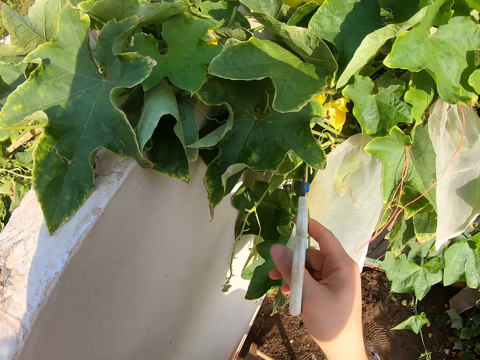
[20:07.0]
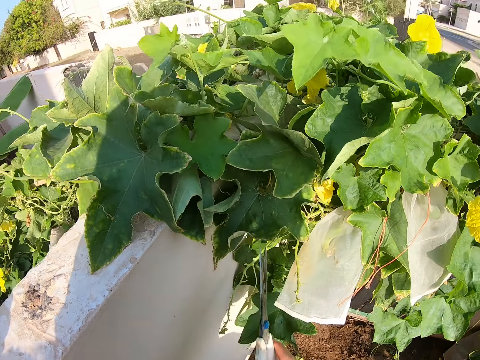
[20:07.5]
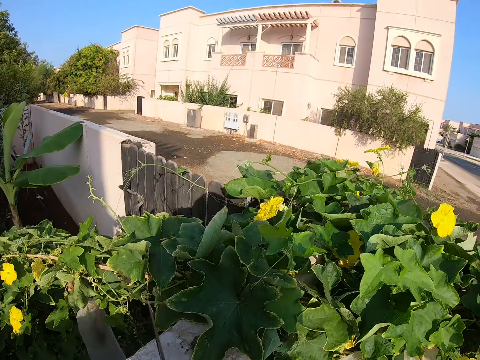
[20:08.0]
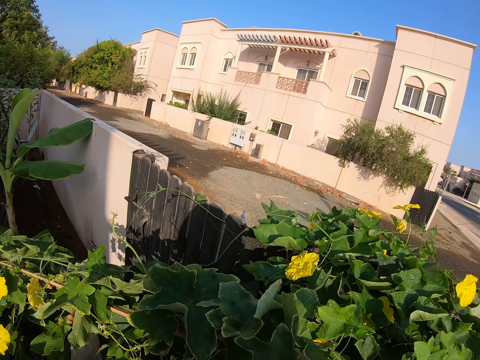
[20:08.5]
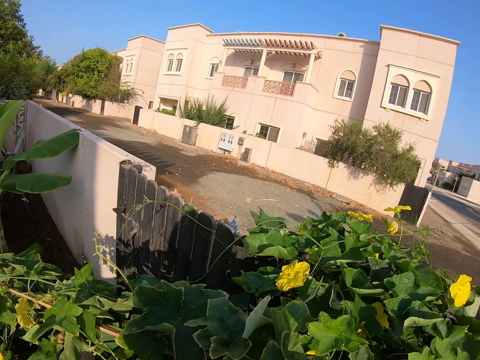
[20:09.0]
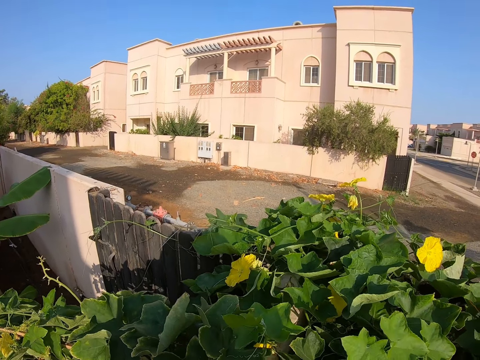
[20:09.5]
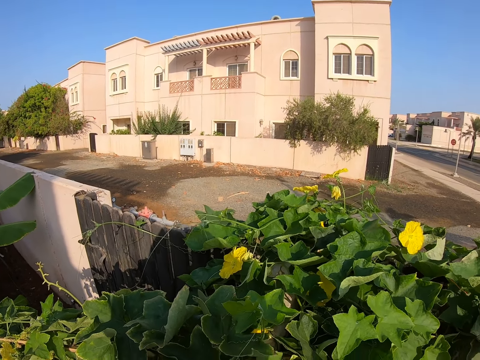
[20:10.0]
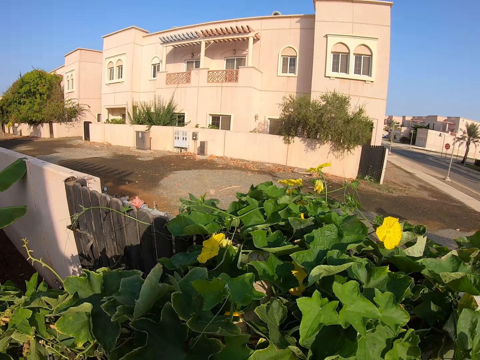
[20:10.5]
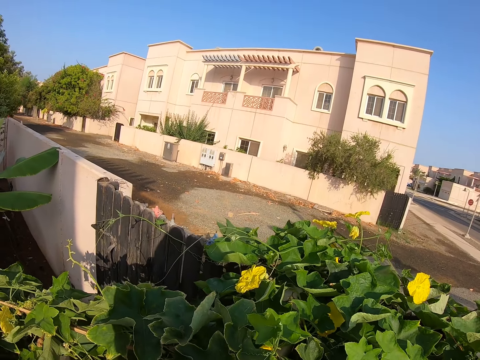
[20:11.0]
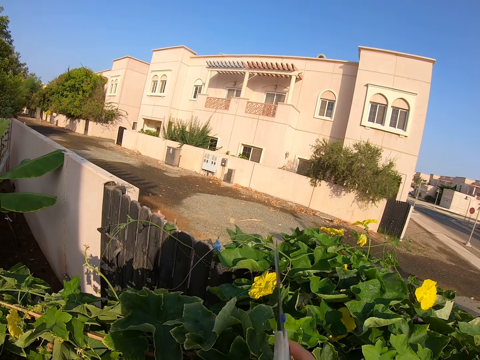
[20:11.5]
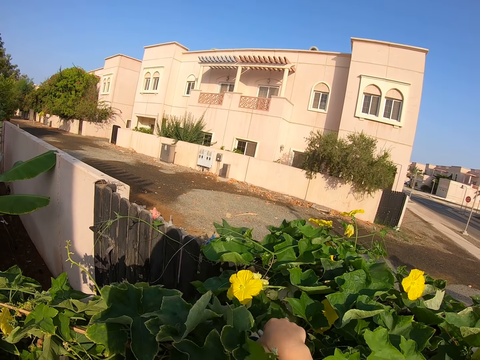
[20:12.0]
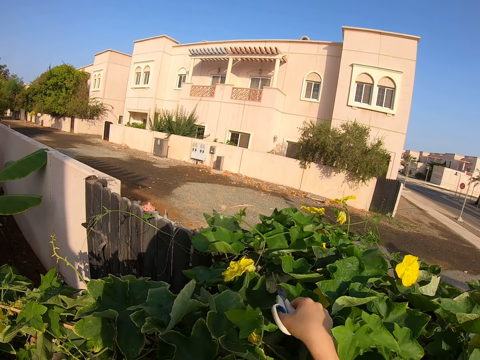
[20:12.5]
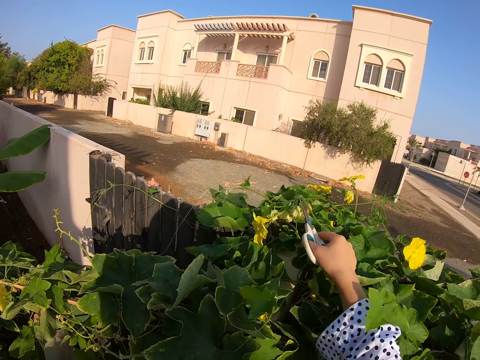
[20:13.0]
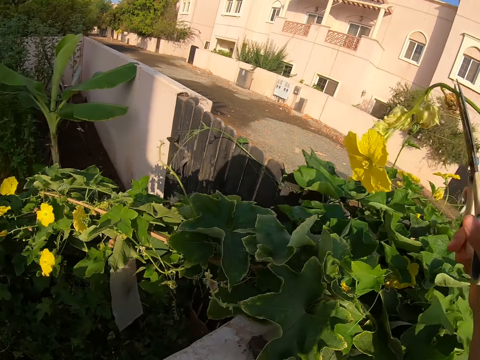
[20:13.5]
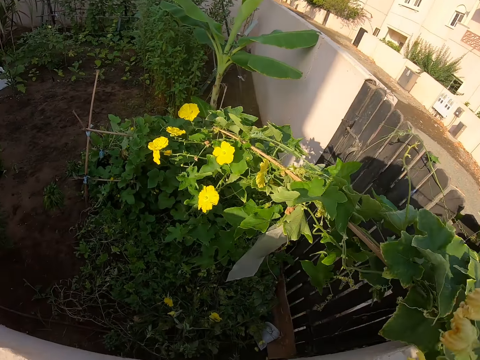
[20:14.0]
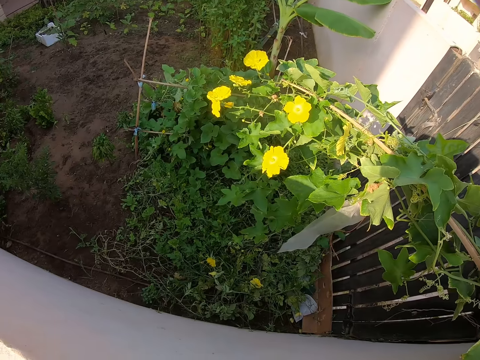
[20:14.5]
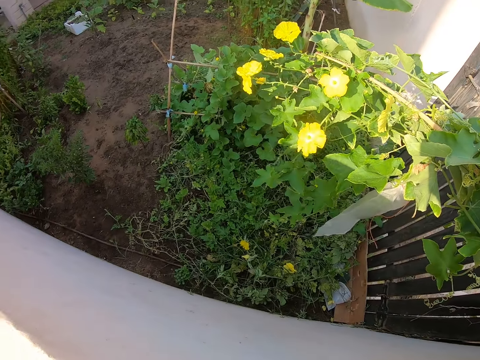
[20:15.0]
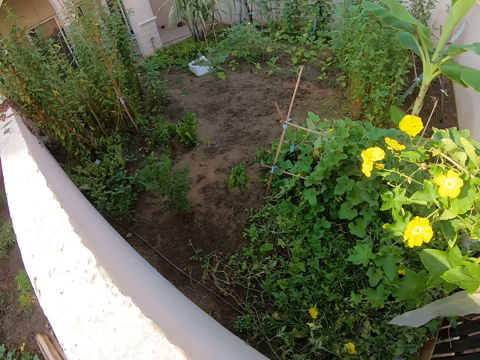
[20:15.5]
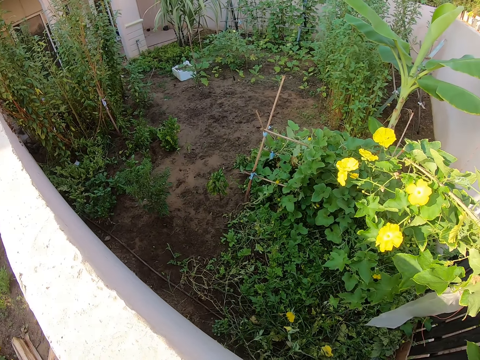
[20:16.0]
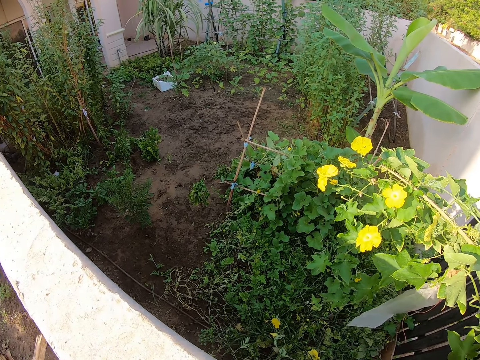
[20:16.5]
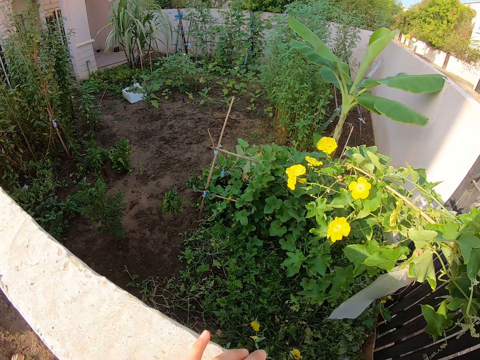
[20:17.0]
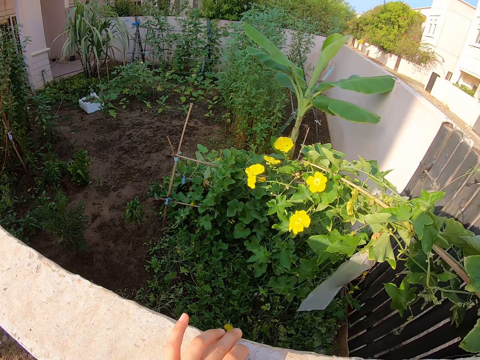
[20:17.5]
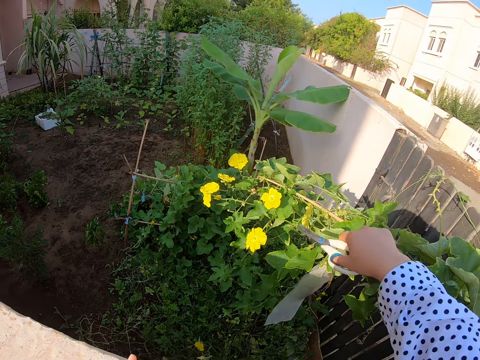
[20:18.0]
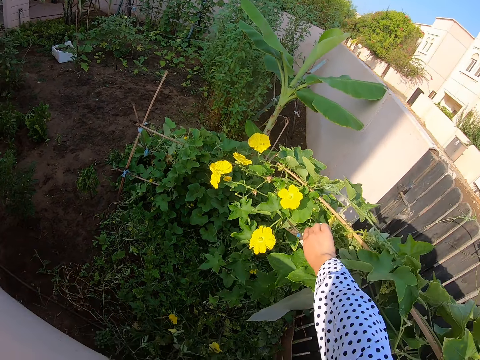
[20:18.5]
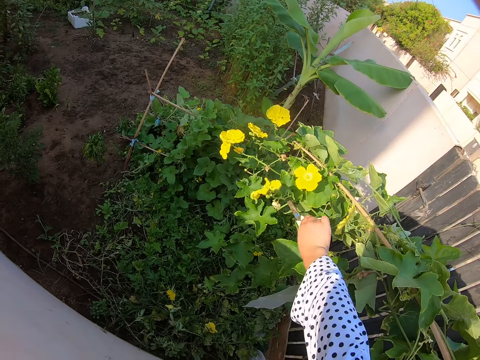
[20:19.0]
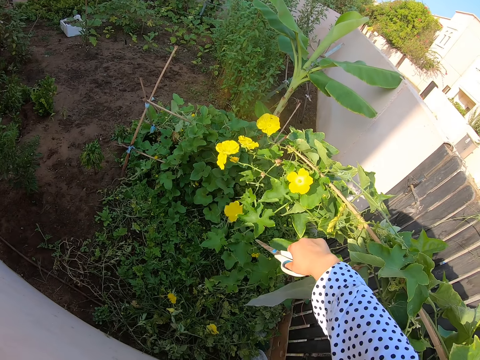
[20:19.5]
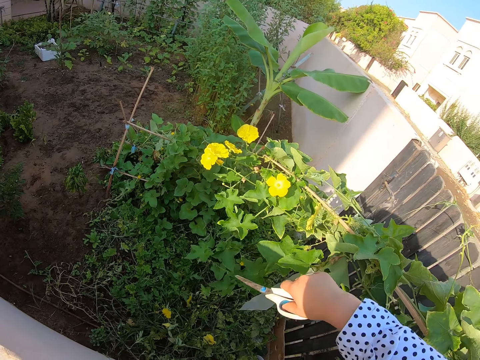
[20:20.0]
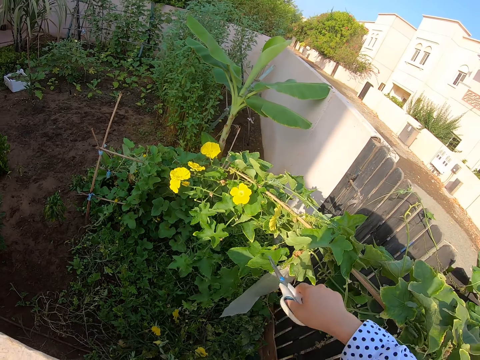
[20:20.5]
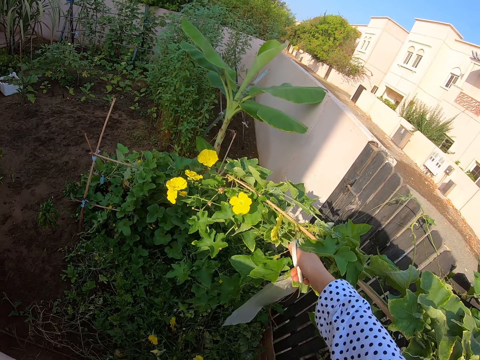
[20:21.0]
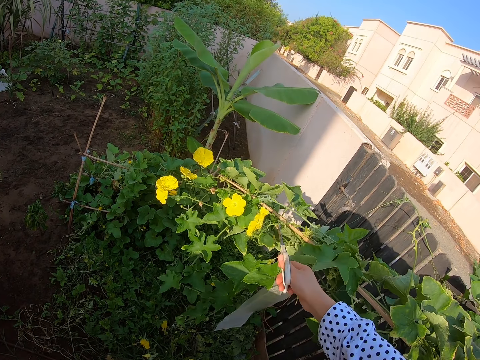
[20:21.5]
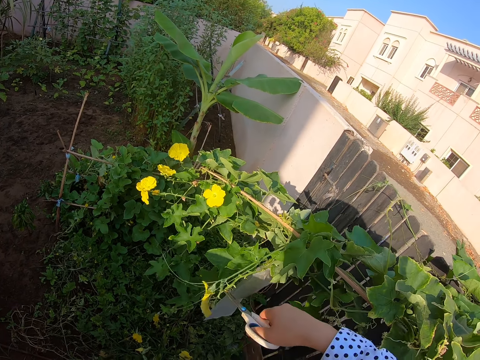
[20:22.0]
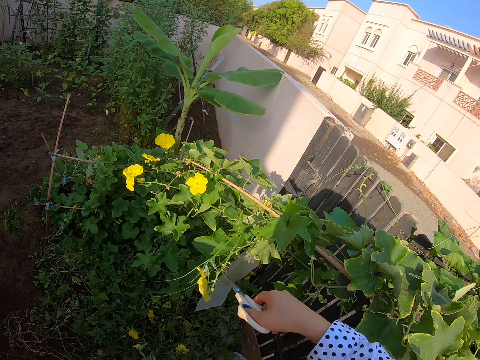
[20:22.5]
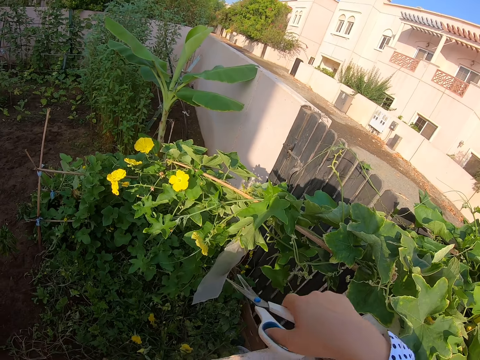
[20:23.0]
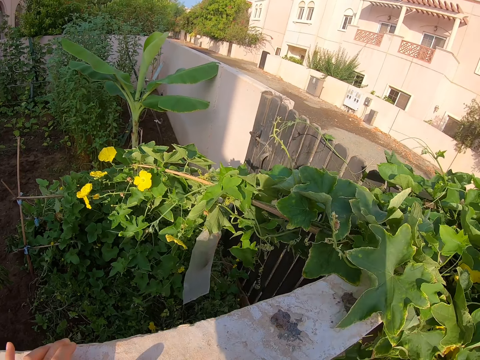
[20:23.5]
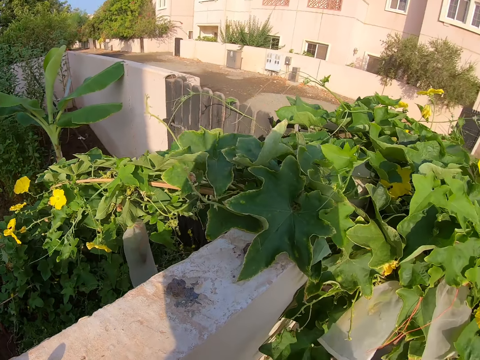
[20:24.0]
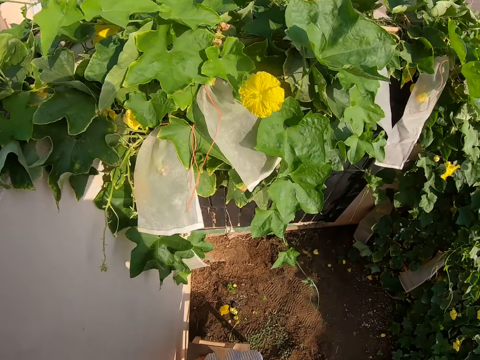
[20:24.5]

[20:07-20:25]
The camera wearer looks around. They touch the plant. They take a flower with scissors. They hold the flower. They cut the flower with scissors. They hold the flower with scissors.

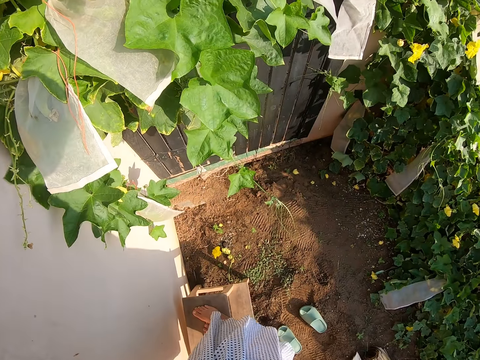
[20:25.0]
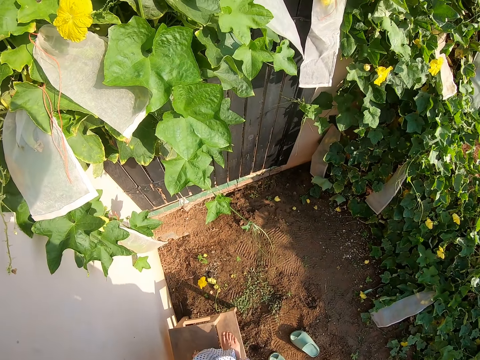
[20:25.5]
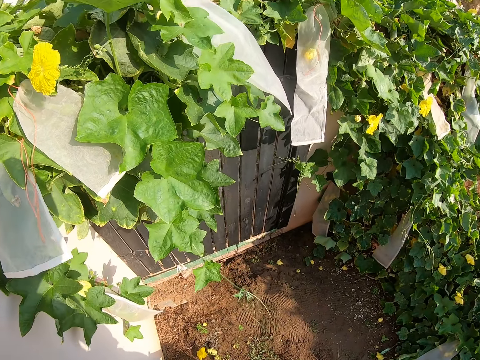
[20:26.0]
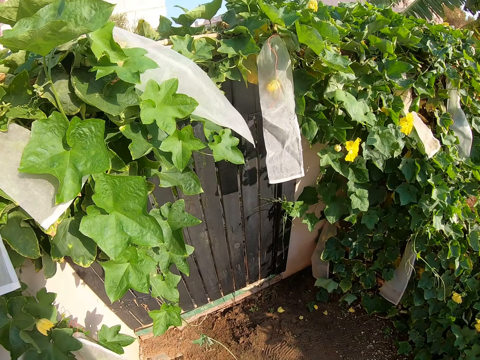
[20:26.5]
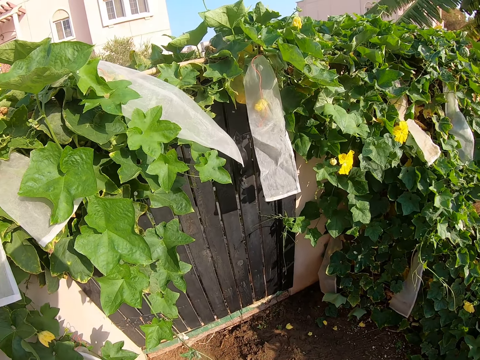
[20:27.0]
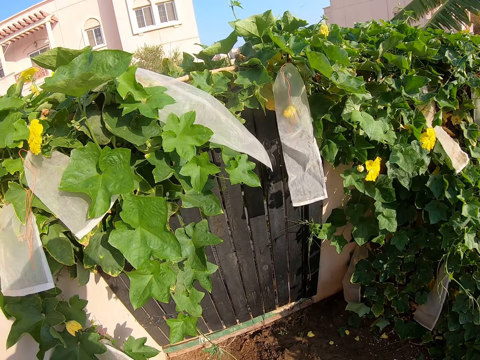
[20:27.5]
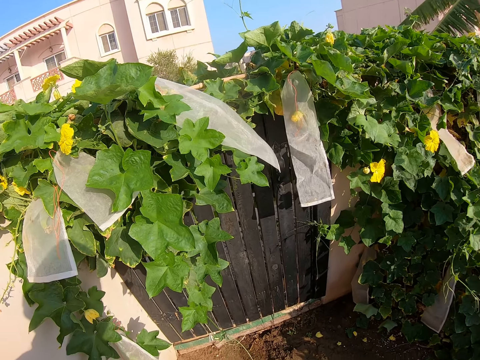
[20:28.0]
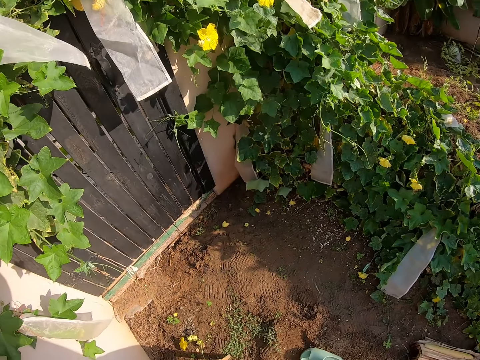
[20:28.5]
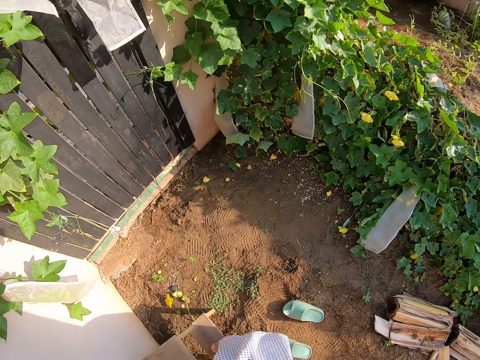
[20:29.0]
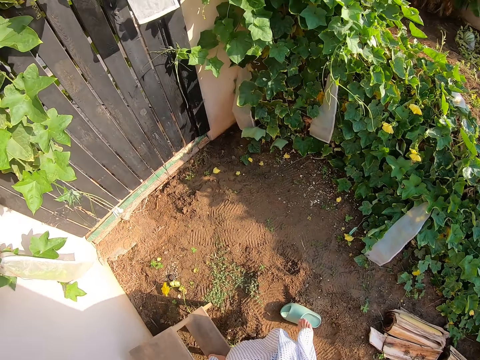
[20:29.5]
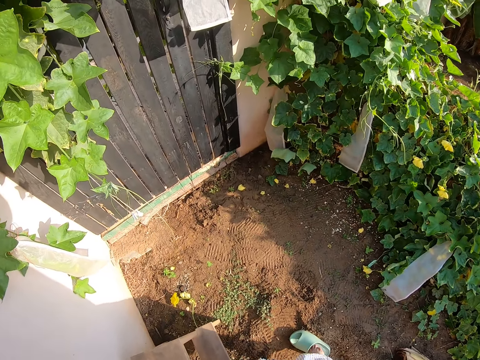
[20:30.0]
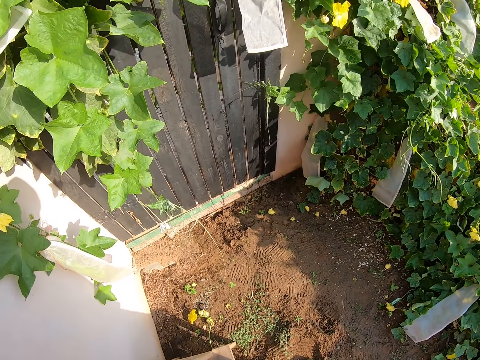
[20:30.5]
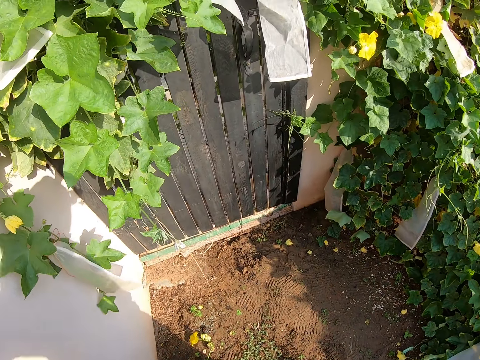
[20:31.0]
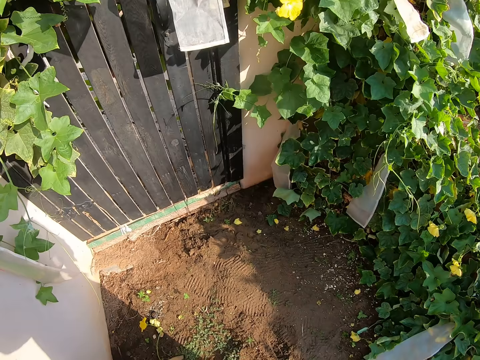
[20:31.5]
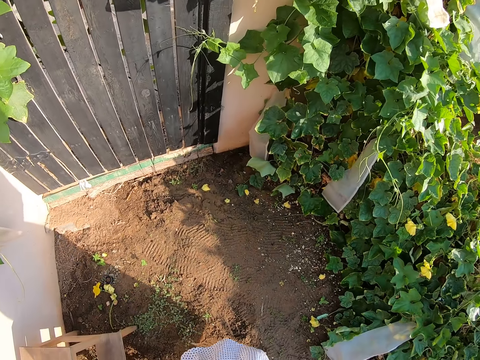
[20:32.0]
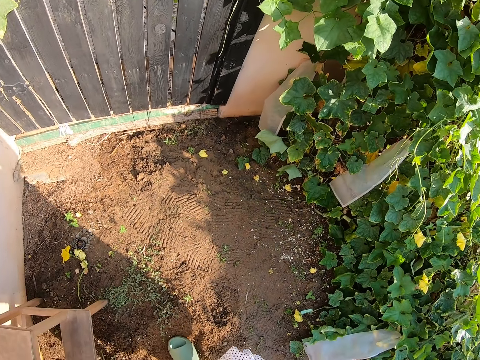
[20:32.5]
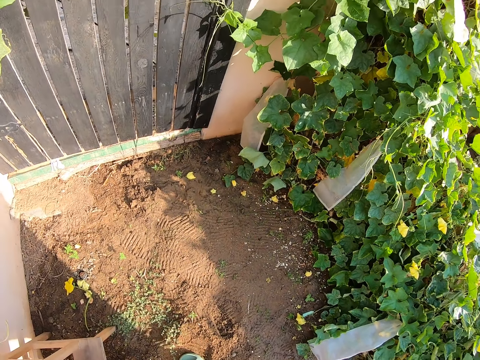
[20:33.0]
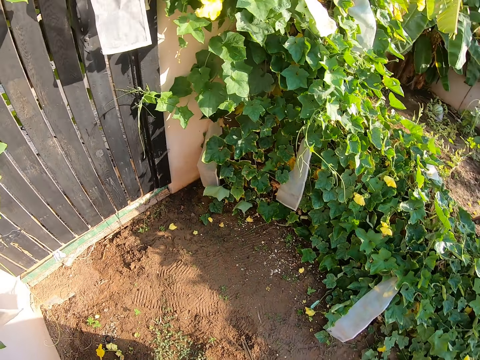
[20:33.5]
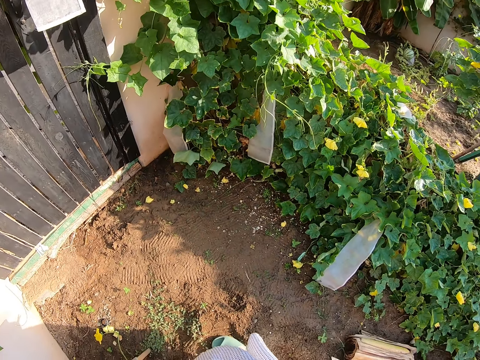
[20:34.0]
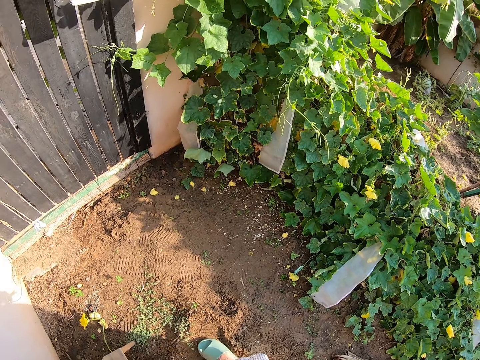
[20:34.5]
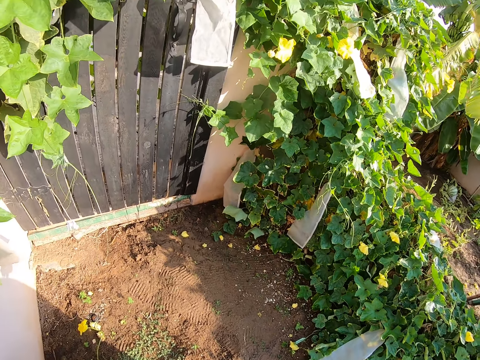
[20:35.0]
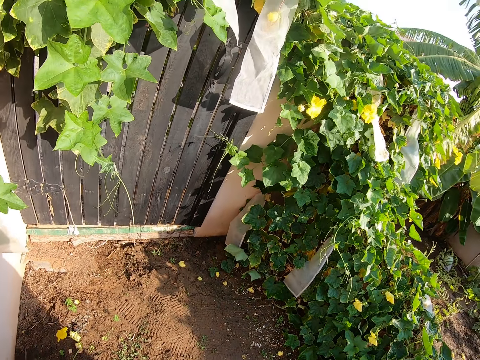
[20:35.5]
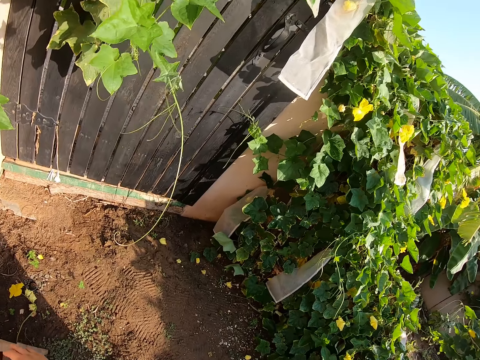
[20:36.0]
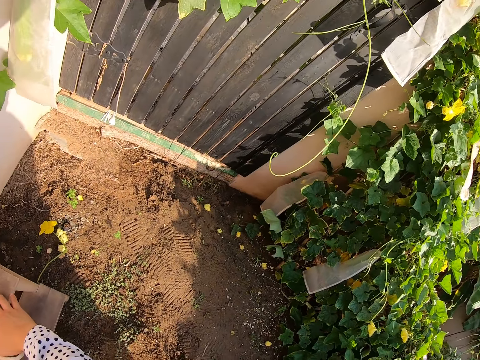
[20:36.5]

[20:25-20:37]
The camera wearer gets down from the stool. They look around. They alight from the stool. They look around.
